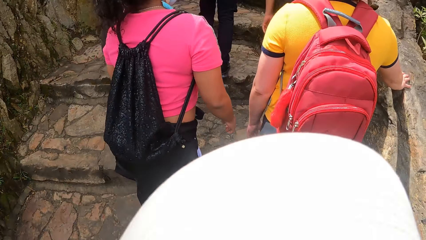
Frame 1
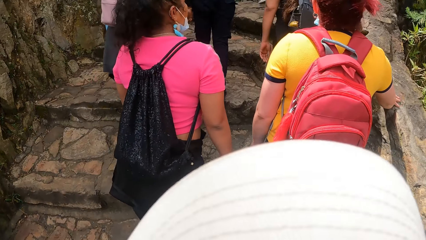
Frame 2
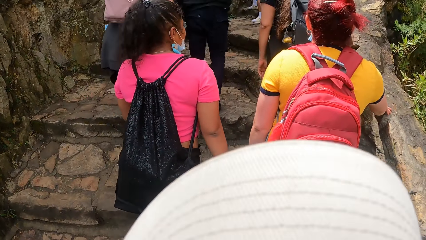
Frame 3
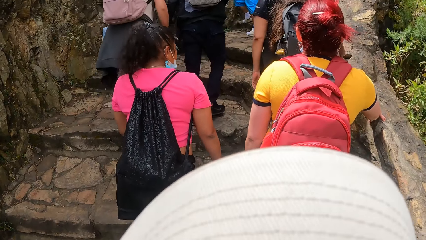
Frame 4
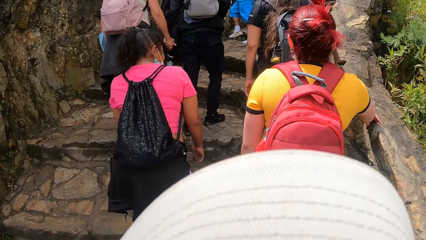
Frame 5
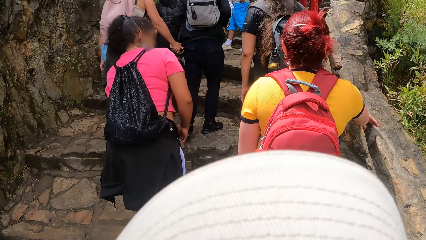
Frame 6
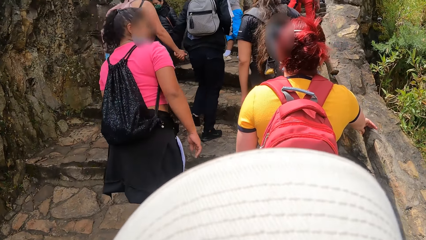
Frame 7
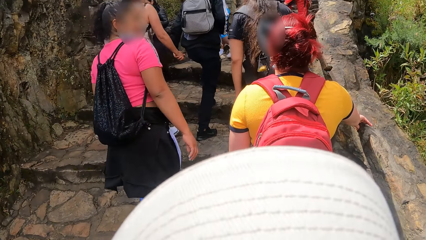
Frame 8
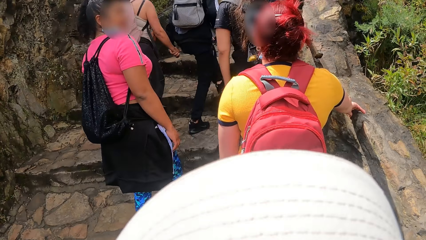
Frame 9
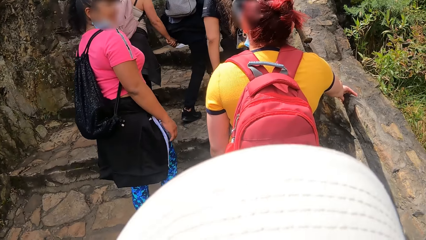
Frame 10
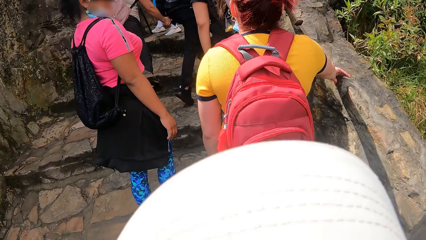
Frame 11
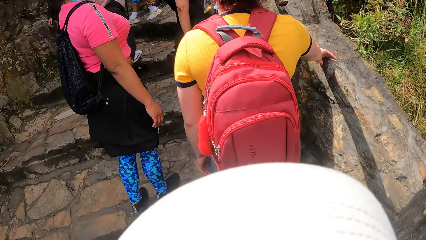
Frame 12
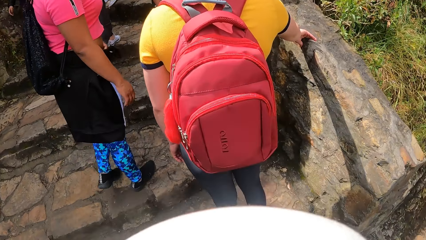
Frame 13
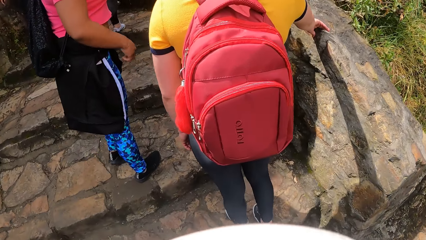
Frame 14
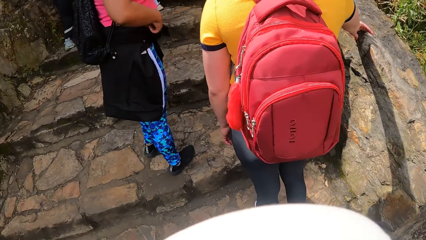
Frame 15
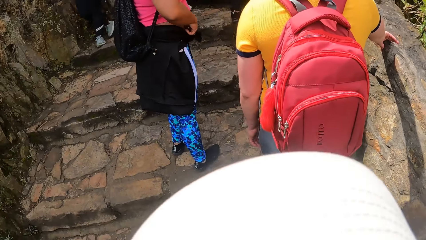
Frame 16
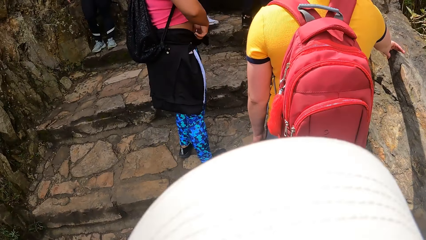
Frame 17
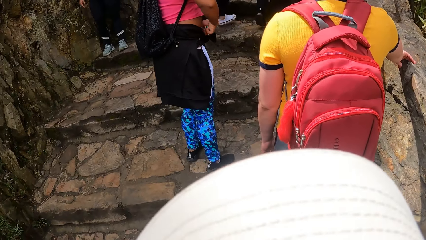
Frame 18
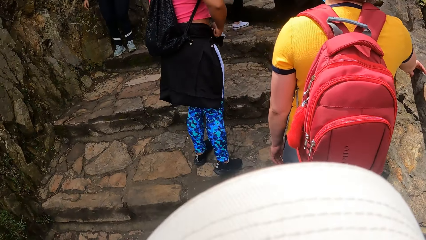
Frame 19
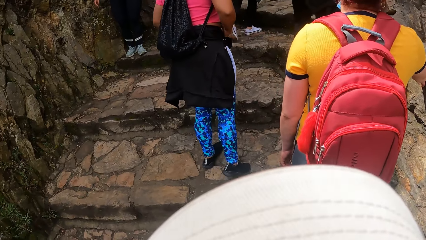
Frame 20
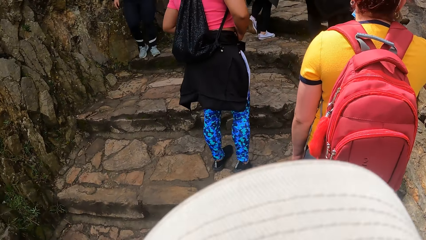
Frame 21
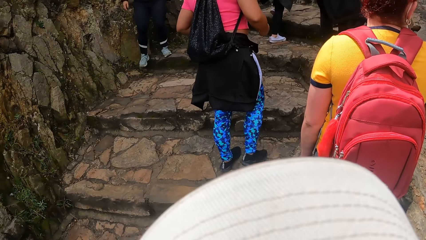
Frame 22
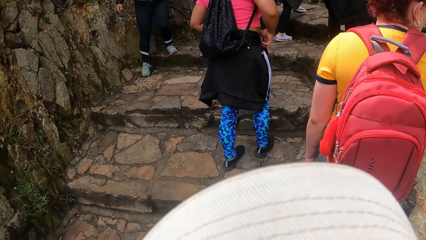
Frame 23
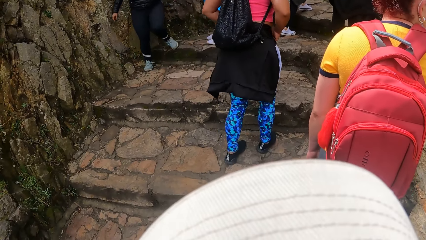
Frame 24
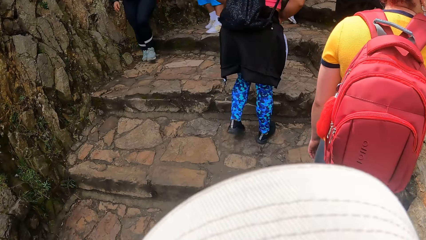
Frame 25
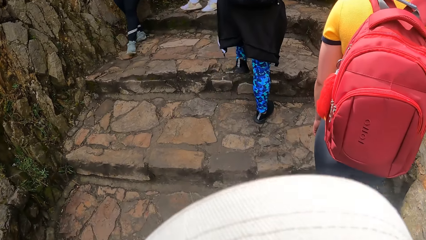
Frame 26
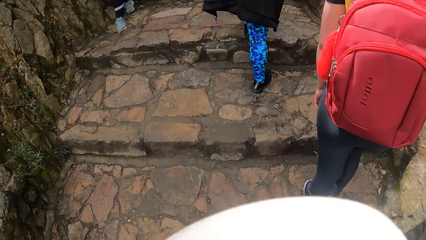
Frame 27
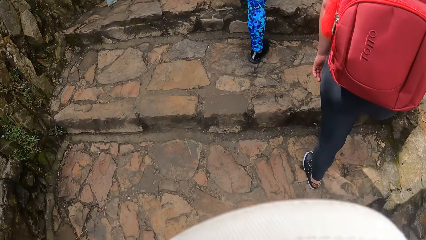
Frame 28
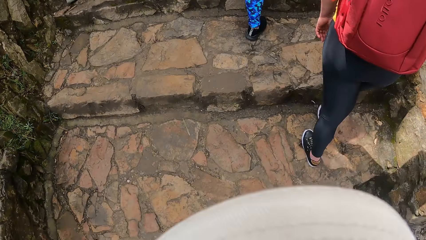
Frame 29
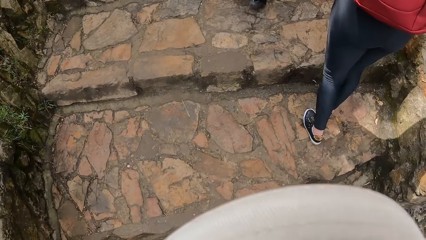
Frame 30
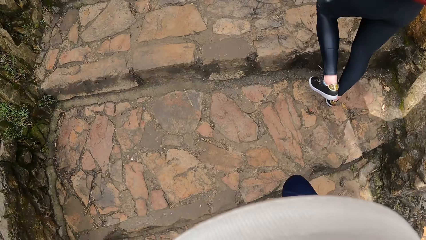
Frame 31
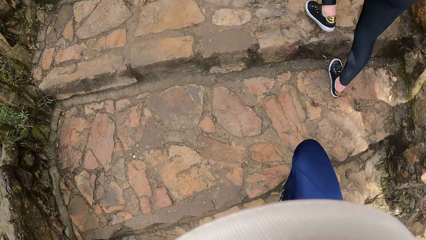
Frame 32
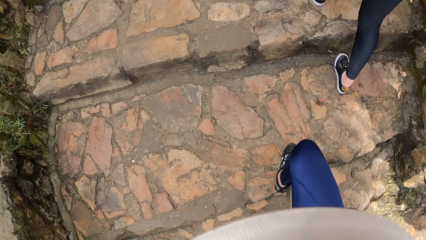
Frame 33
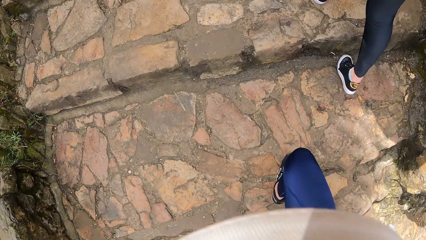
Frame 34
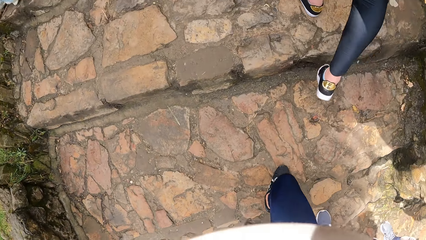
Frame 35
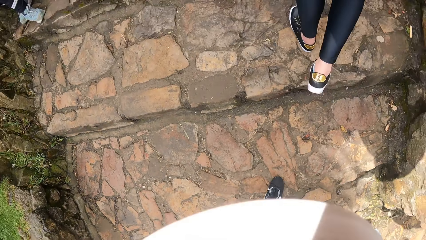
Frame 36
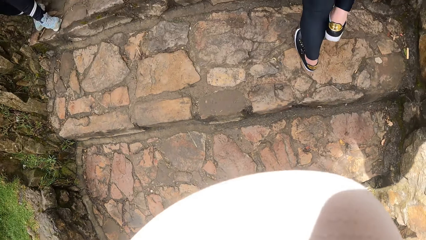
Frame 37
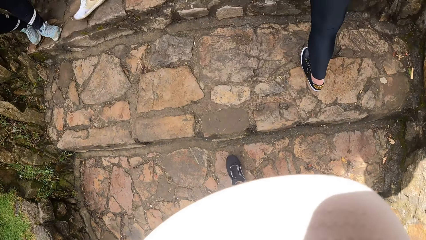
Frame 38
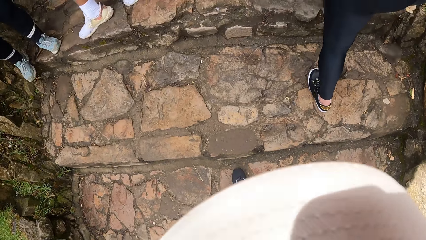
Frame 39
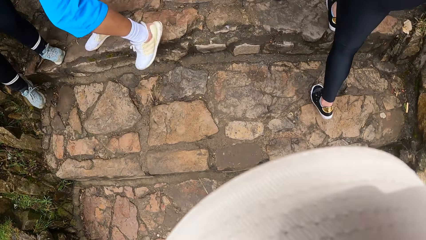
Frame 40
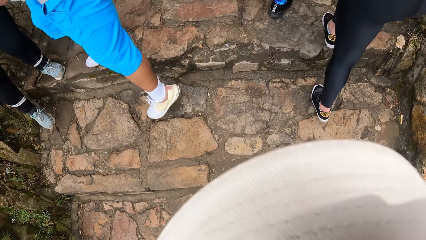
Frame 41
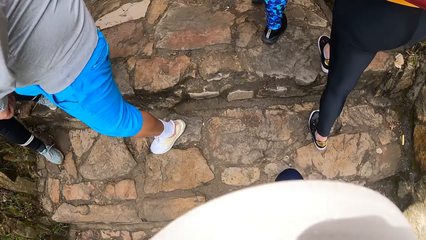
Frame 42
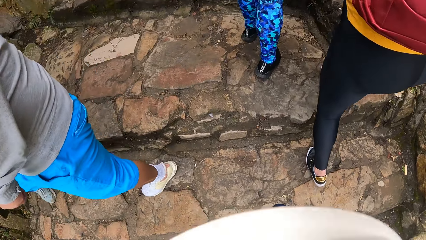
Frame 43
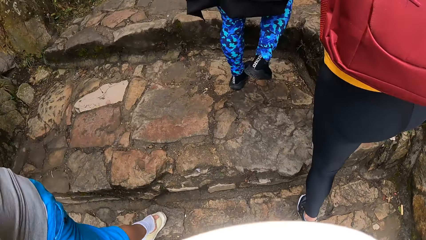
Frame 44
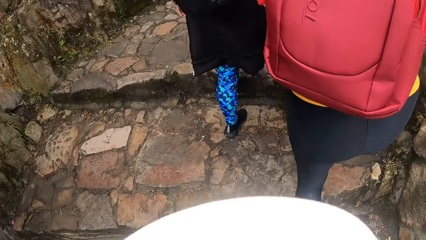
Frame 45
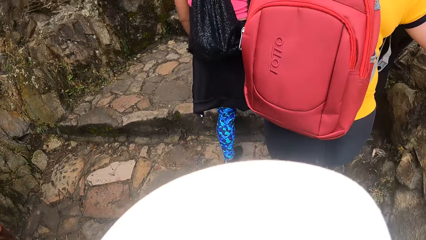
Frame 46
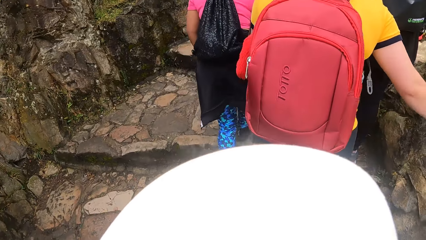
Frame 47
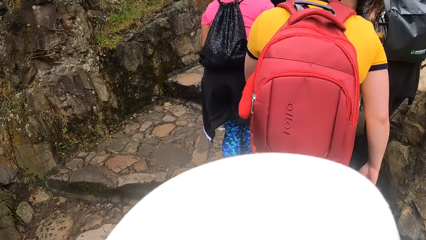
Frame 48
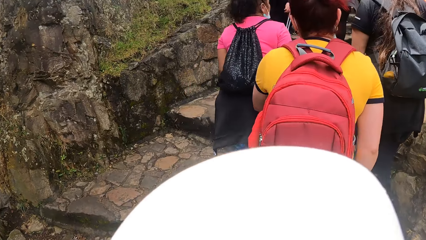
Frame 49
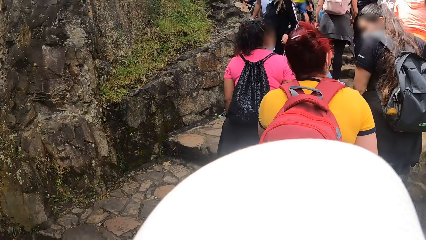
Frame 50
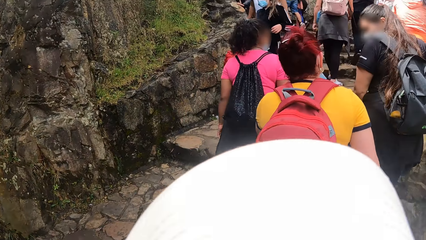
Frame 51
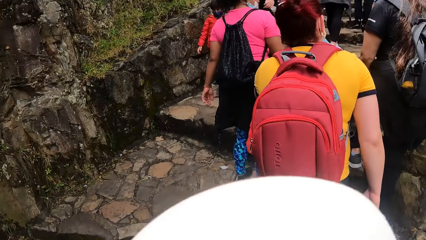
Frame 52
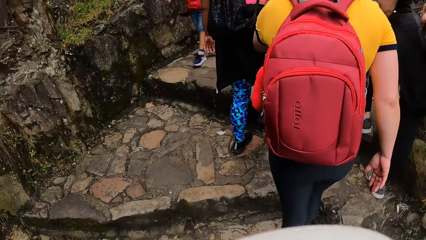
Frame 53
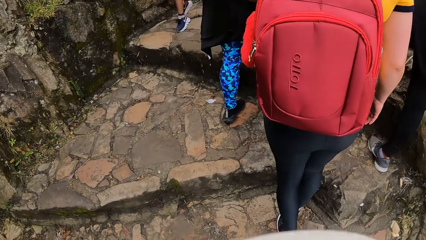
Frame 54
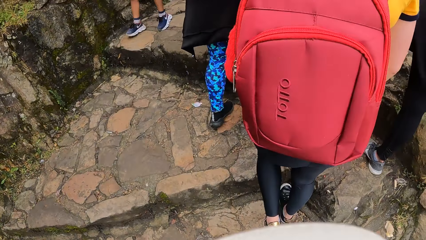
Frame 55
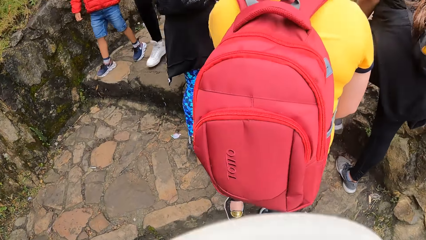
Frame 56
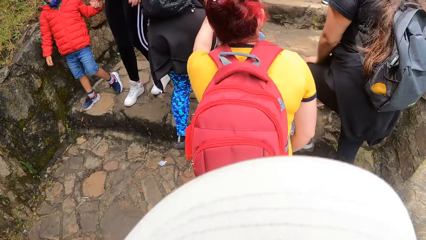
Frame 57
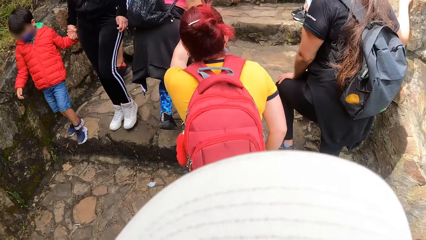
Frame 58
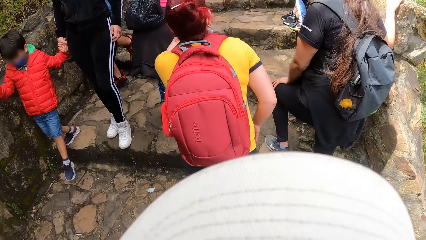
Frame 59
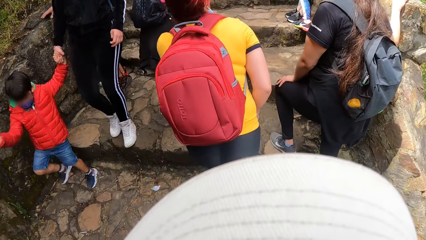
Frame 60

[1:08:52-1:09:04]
The camera wearer stops walking. They go up the stairs.
